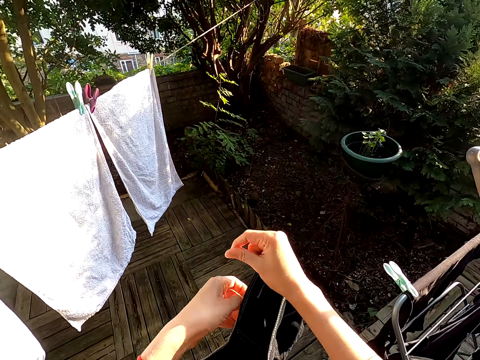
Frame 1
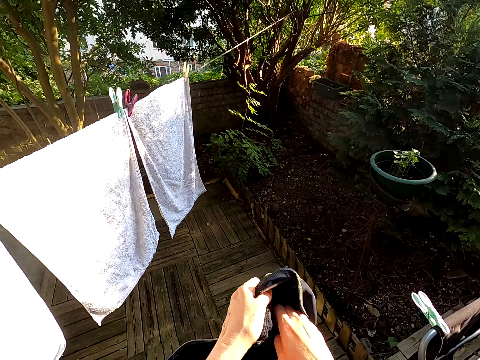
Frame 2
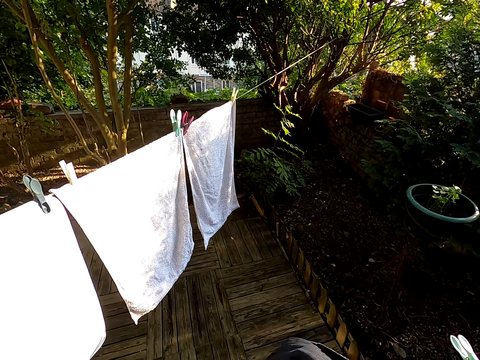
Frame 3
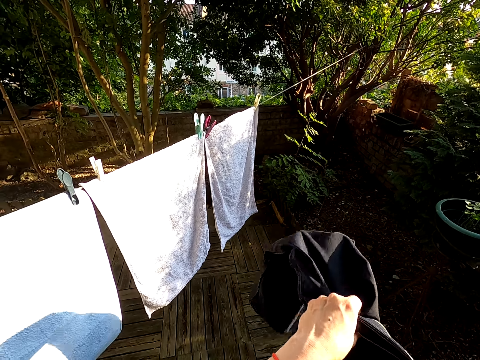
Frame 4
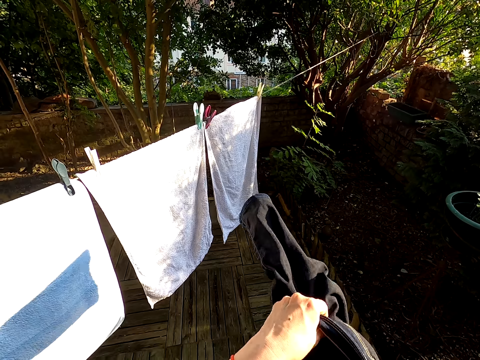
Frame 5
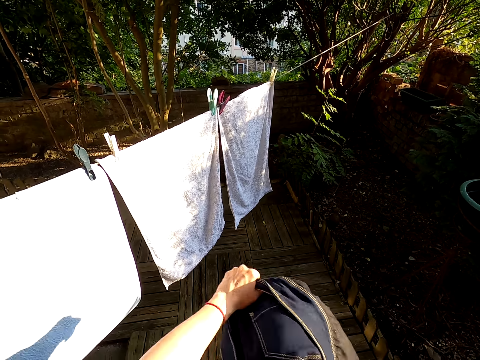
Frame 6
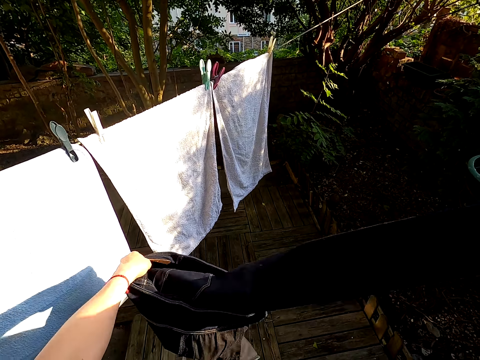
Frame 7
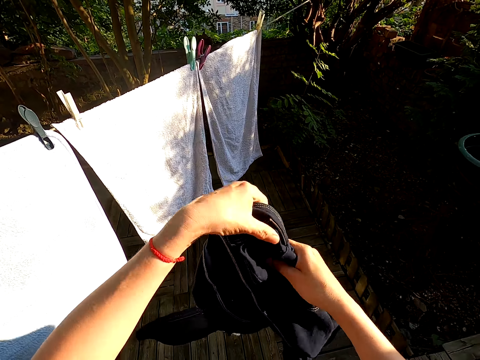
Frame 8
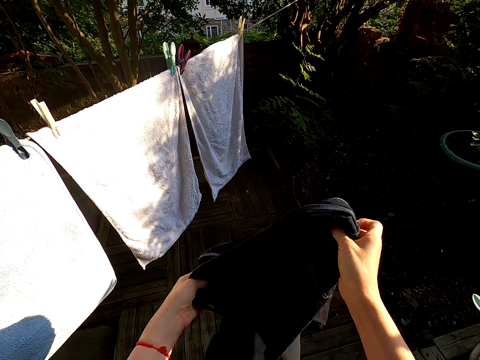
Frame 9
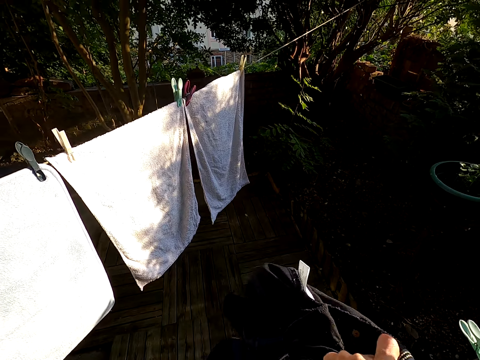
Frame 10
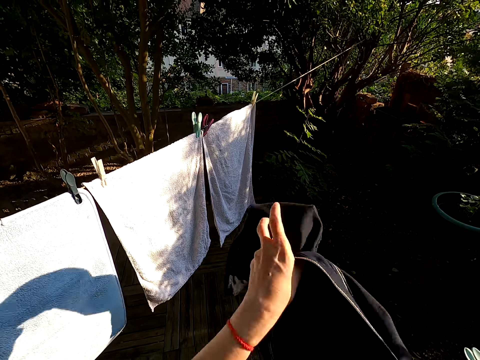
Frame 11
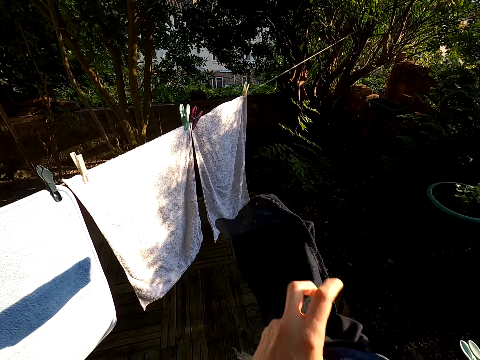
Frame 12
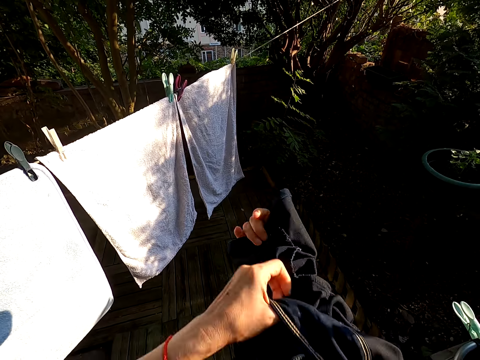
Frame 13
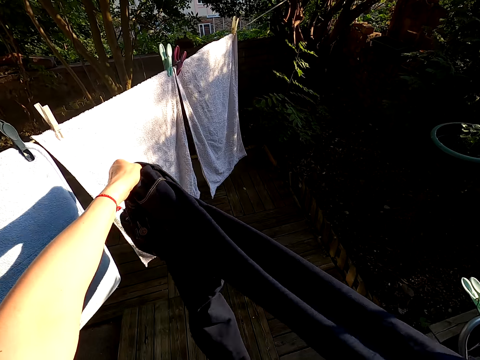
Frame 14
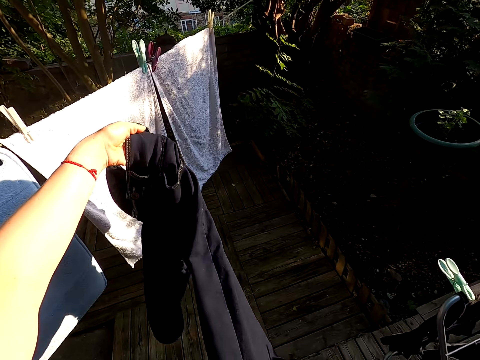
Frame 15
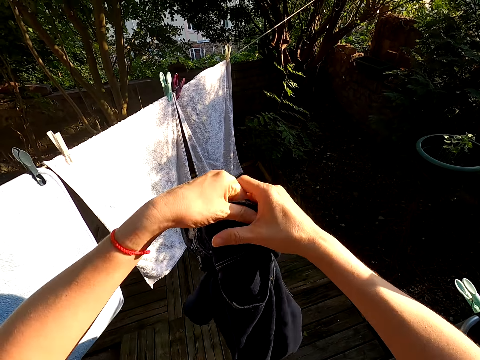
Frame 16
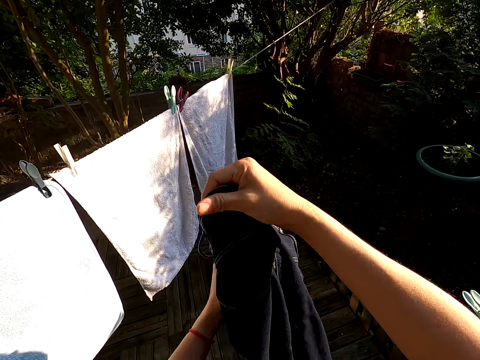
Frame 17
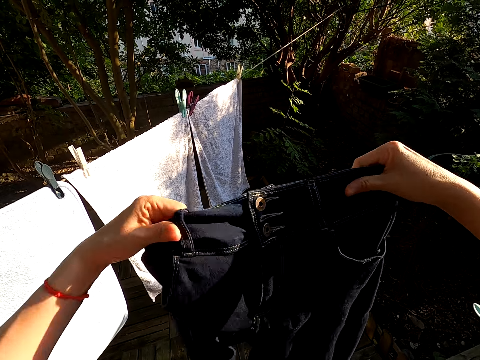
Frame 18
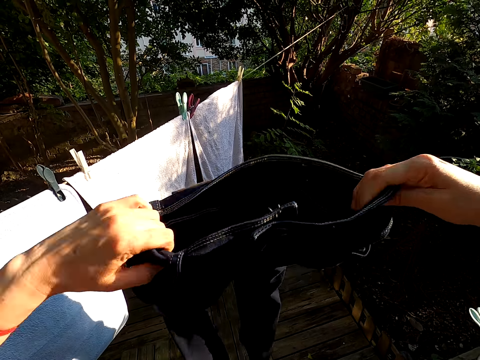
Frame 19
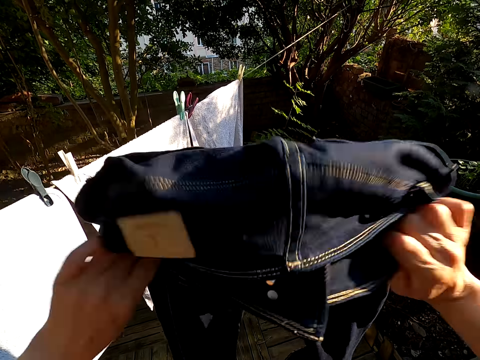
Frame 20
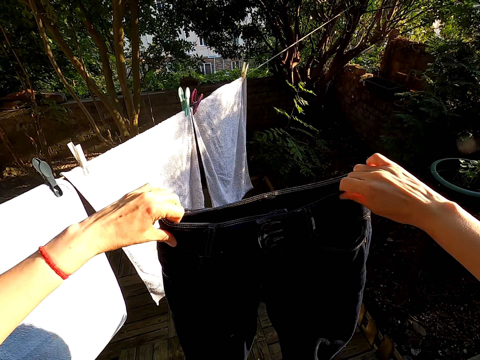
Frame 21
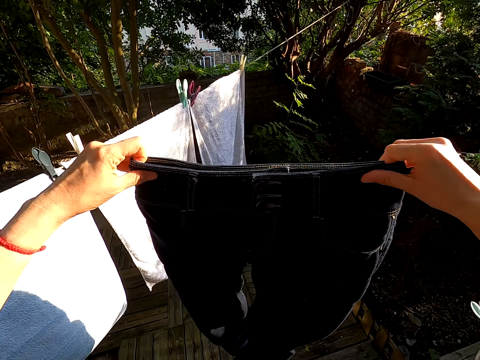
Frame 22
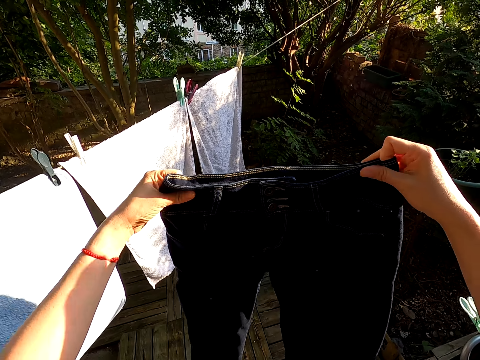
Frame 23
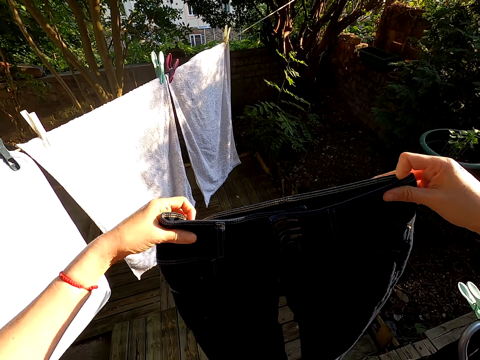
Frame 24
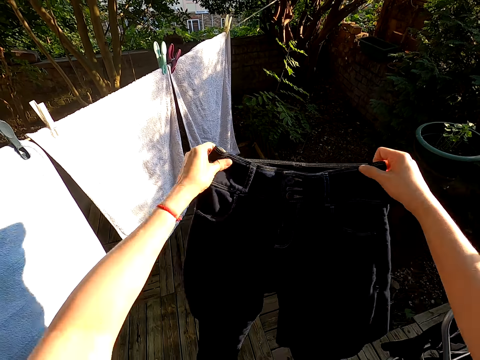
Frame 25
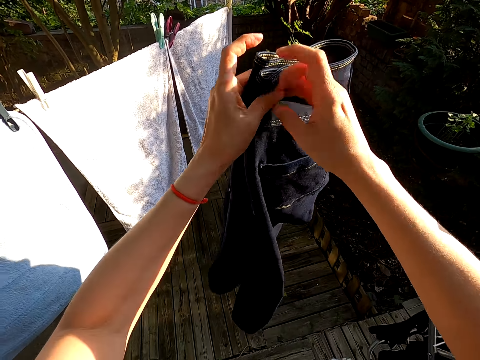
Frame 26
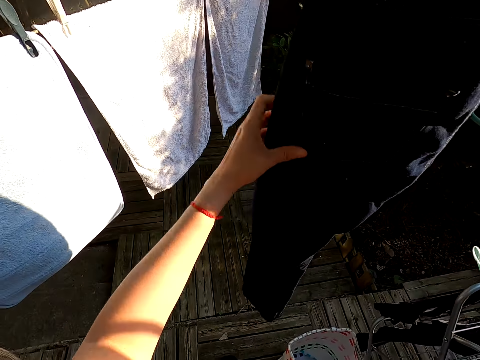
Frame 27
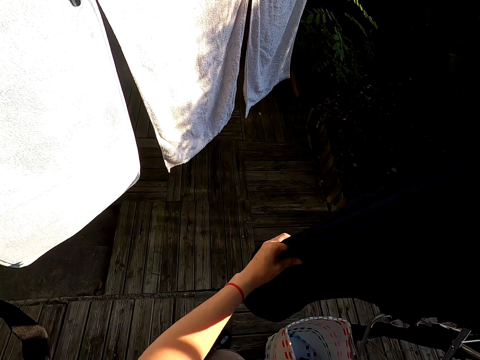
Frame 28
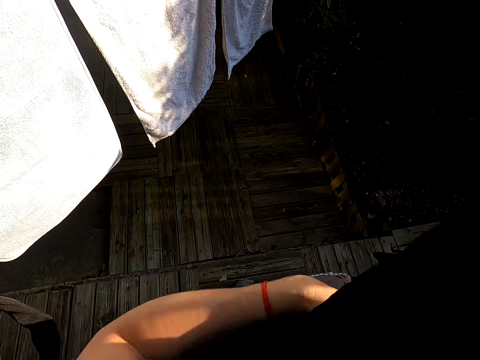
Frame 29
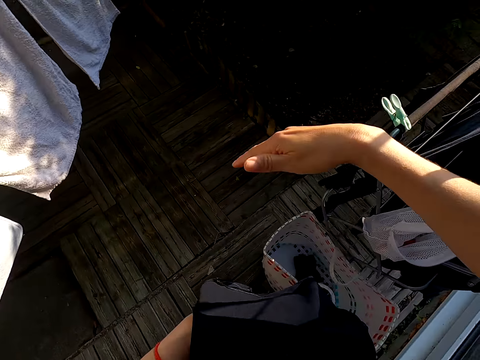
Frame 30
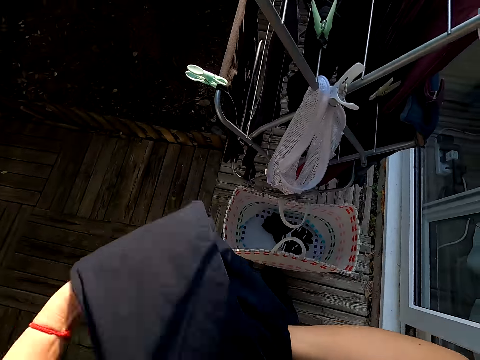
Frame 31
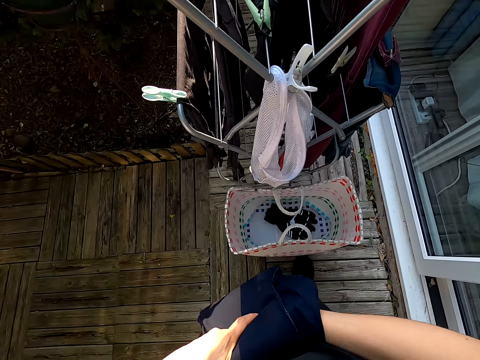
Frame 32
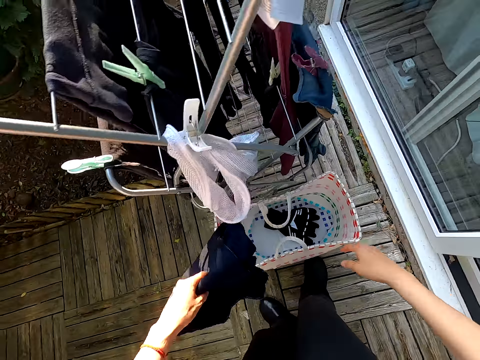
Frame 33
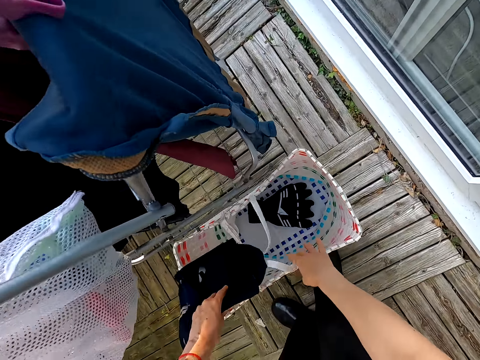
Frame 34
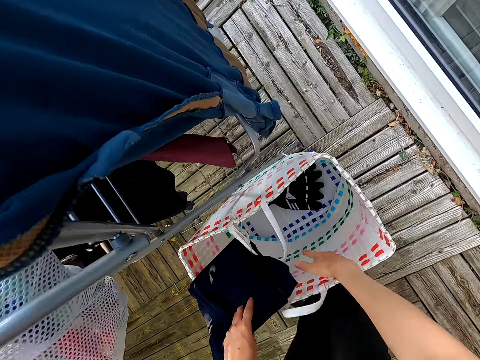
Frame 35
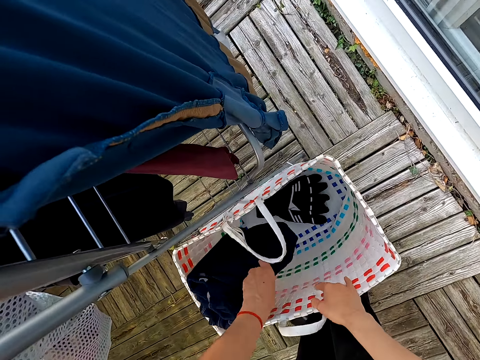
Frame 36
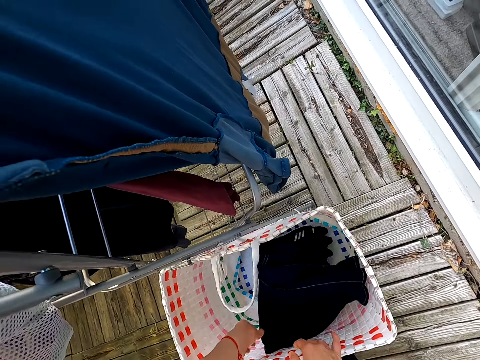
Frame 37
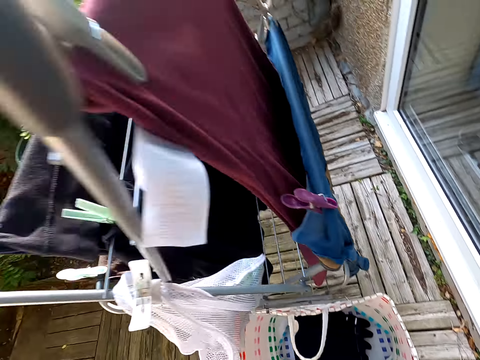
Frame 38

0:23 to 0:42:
The camera wearer holds a trouser. They turn the trouser. They straighten the trouser. They fold the trouser. They hold the basket. They put the trouser in the basket.

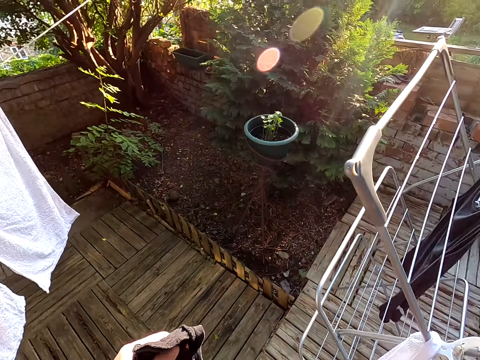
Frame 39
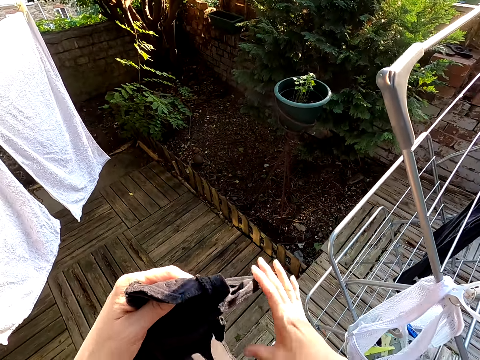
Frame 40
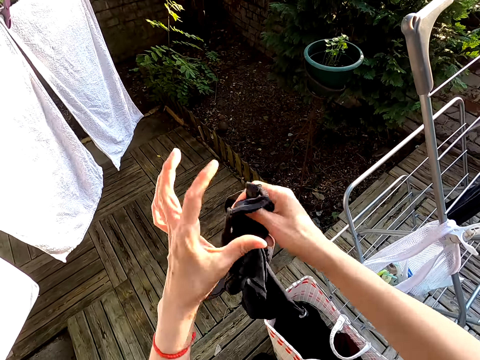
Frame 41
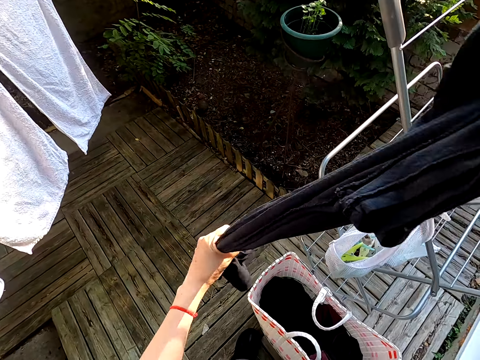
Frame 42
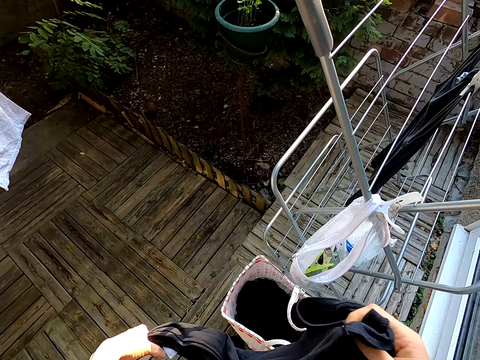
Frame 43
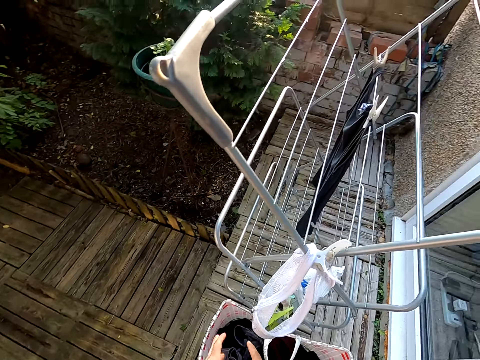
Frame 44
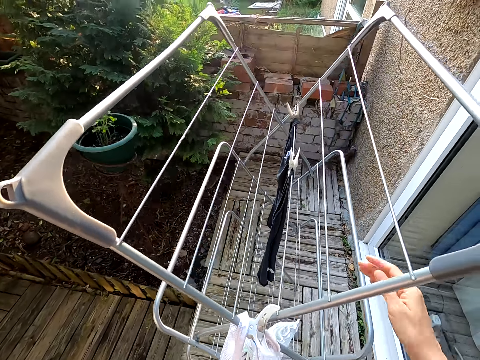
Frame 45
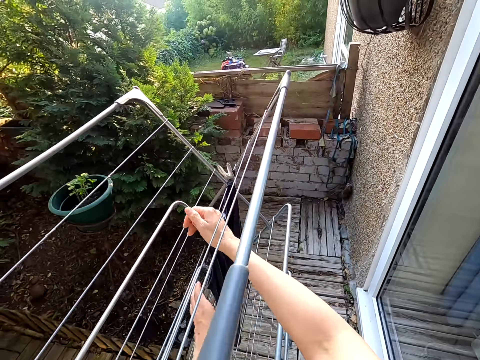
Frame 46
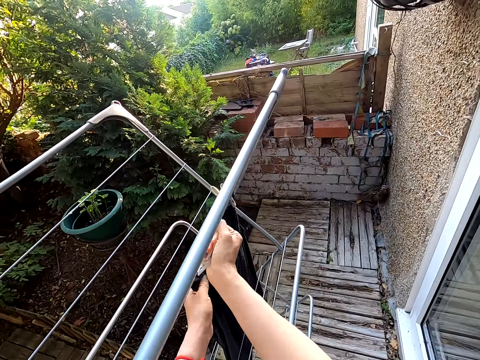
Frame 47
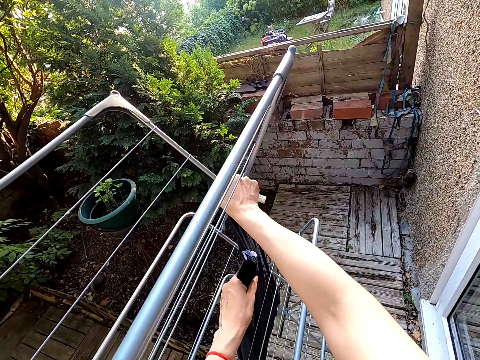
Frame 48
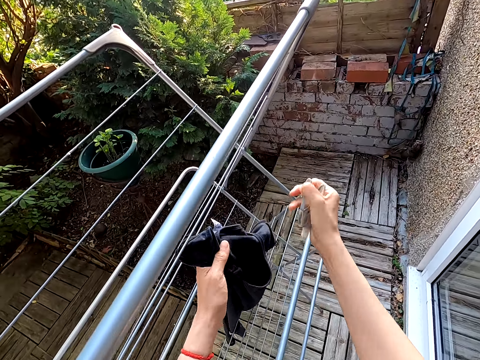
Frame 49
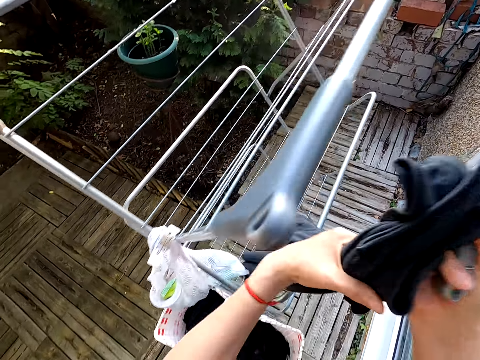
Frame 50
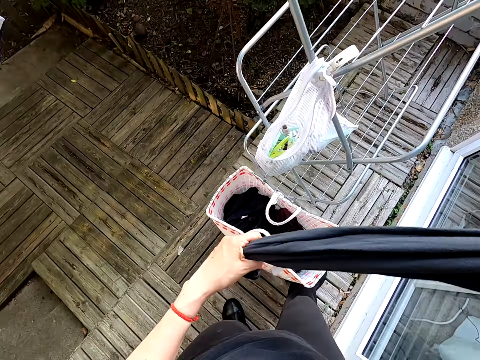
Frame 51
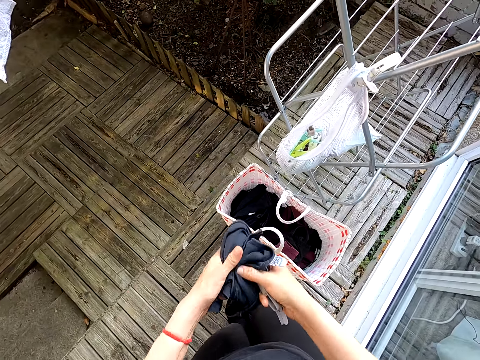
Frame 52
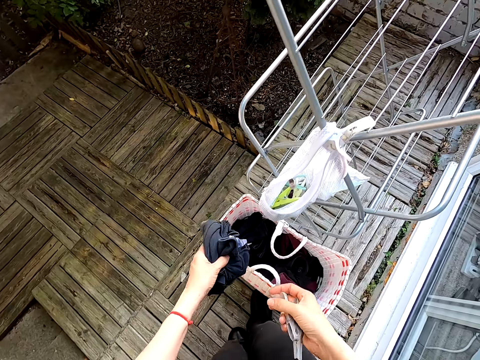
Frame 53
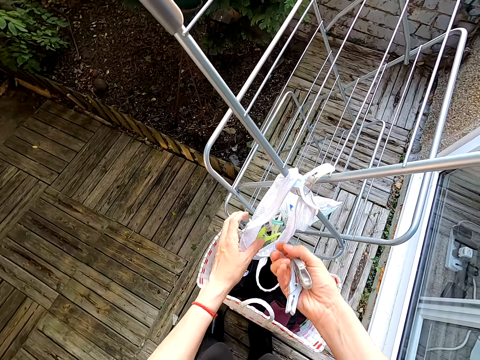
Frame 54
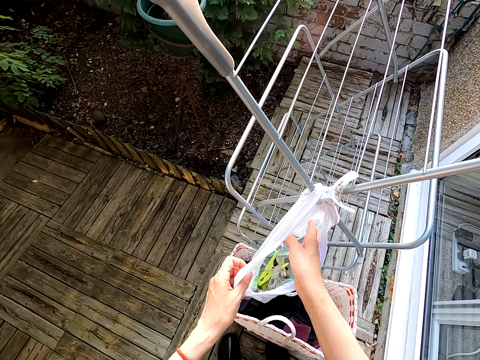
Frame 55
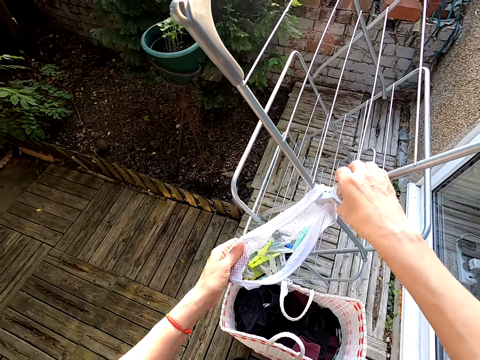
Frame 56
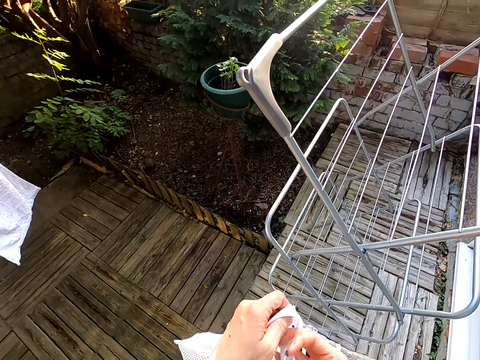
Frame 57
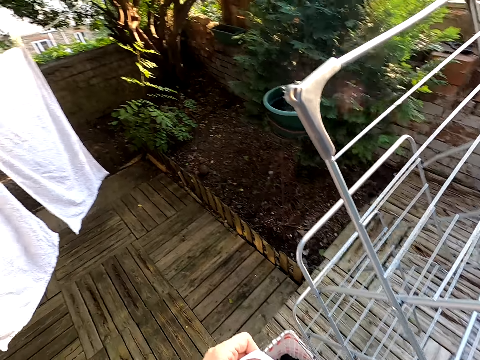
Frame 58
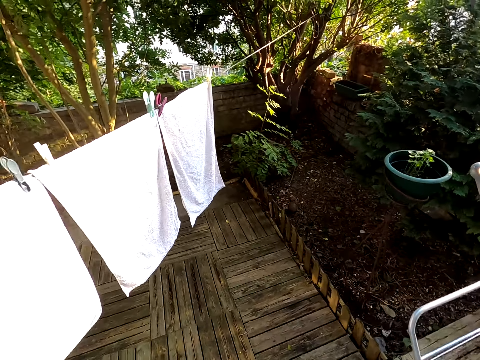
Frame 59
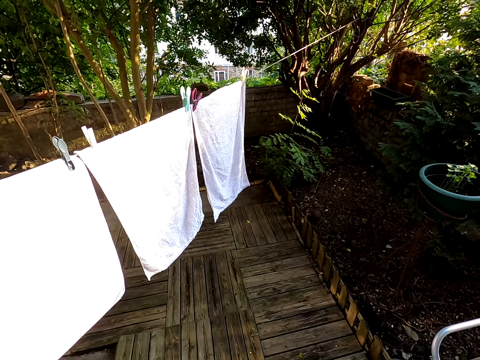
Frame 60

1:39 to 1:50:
The camera wearer puts the pegs in the peg bag. They hold a garment, fold the garment, move a hand along the garment, lower the garment and drop the garment in the basket. They remove a peg. They hold the garment. They remove a peg. They hold the garment. They move a hand along the garment. They hold a cloth with the other hand. They drop the garment in the basket. They put the pegs in the peg bag. They hold the bag. They remove the peg bag from the hanger. They take a peg. They put the peg in the bag.
